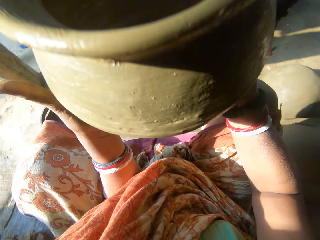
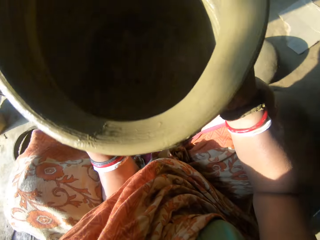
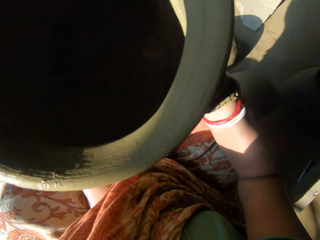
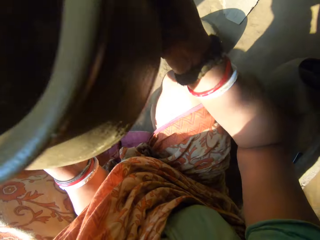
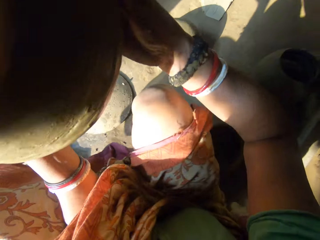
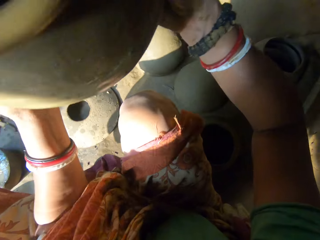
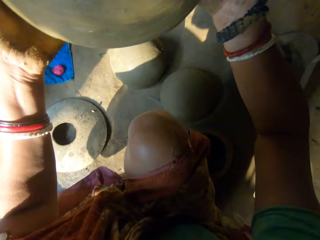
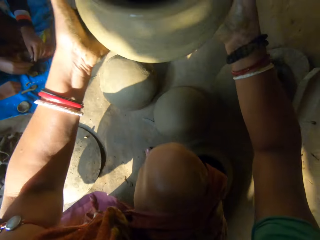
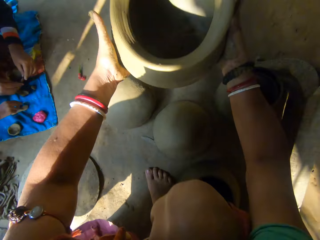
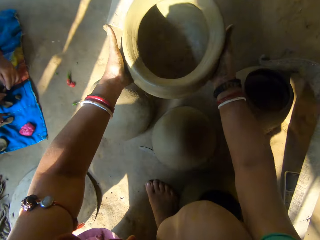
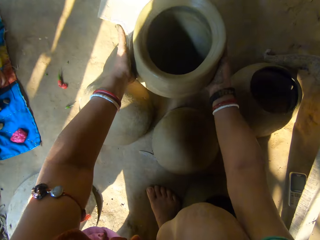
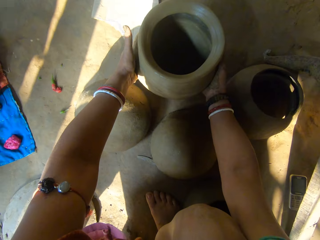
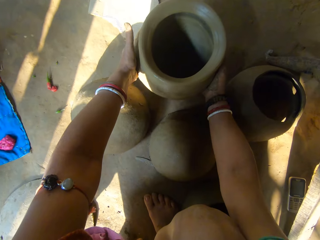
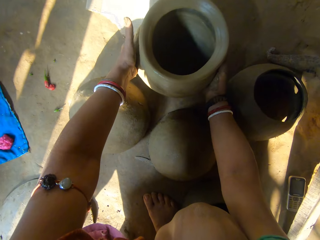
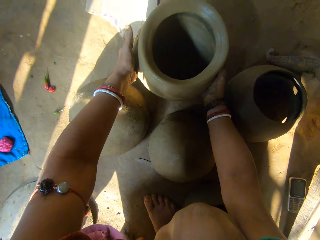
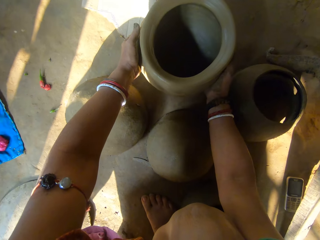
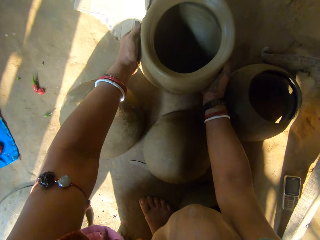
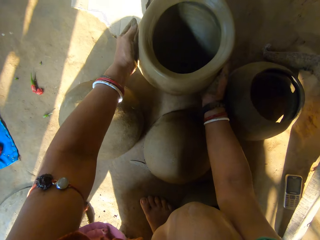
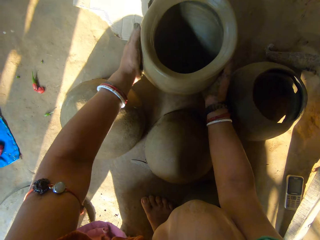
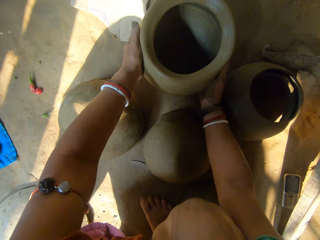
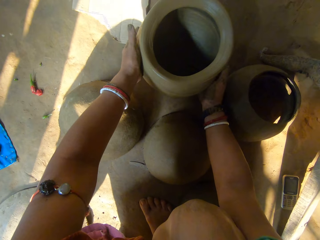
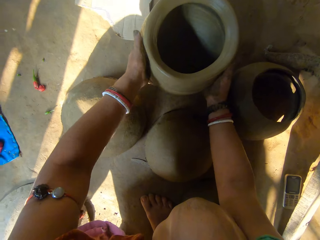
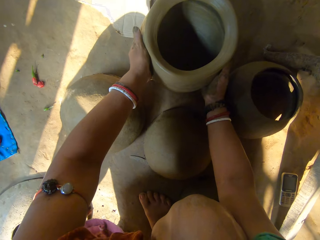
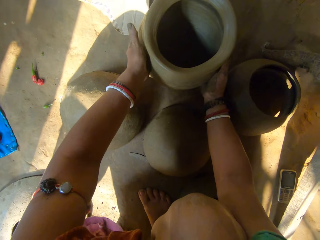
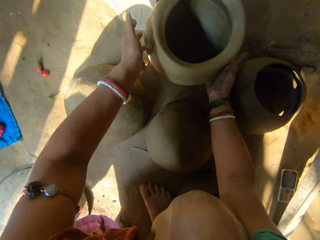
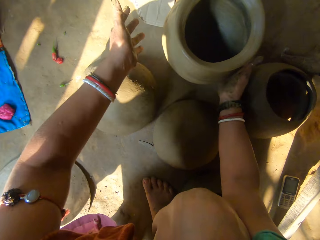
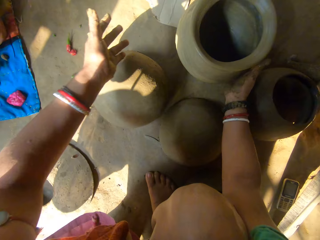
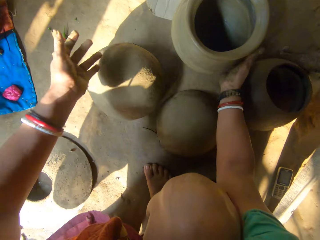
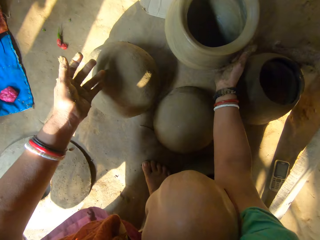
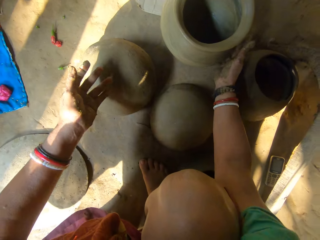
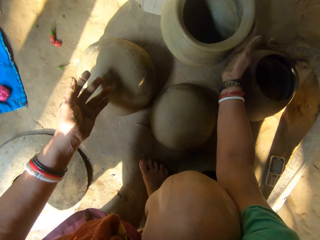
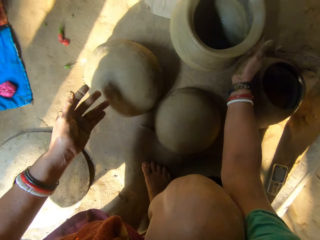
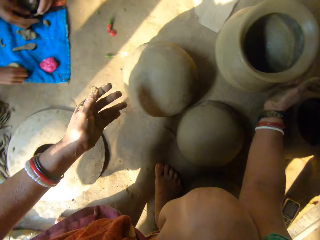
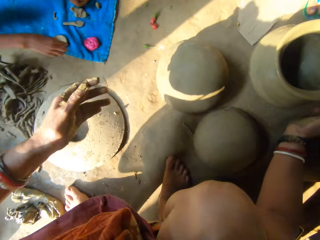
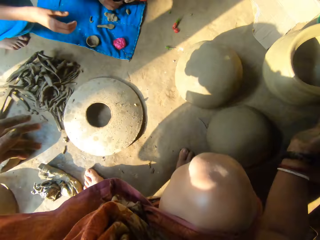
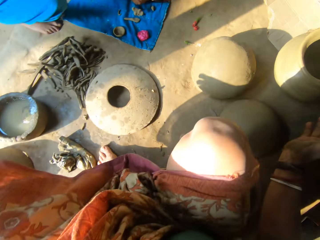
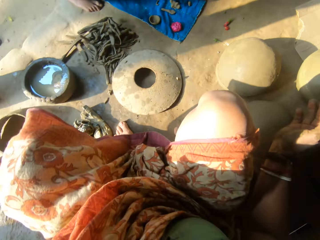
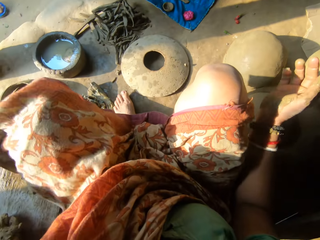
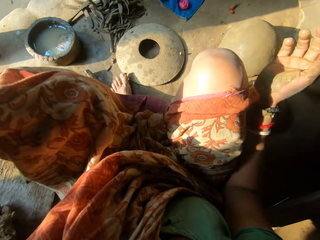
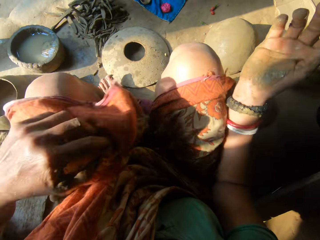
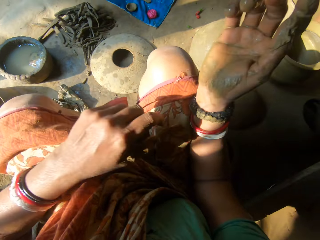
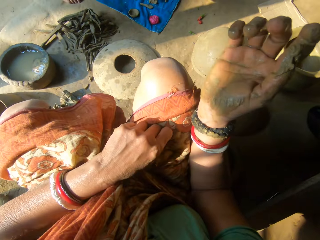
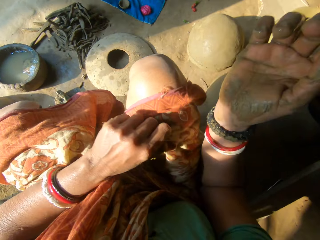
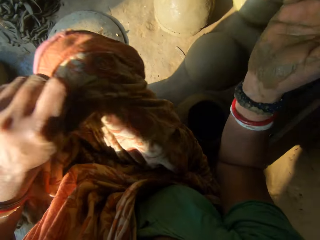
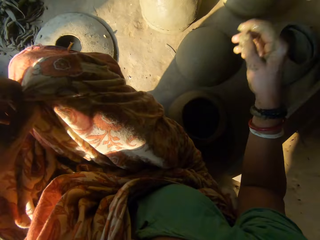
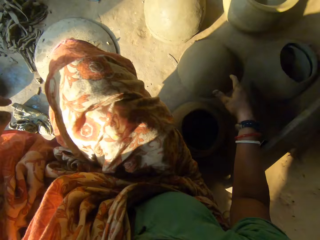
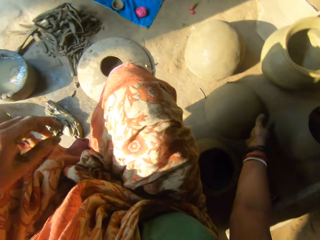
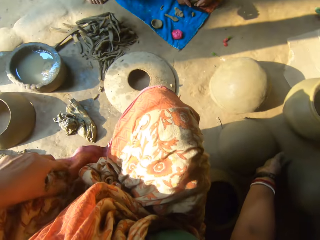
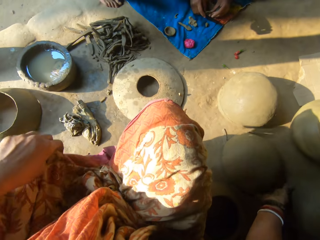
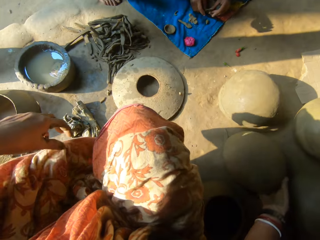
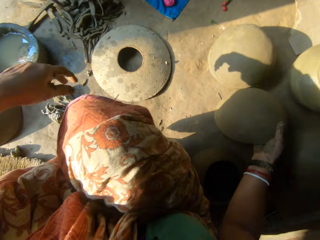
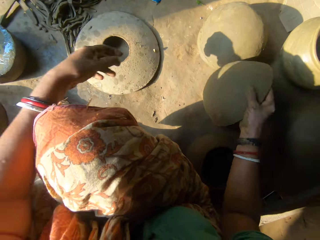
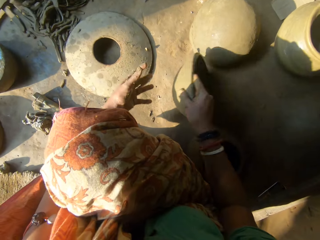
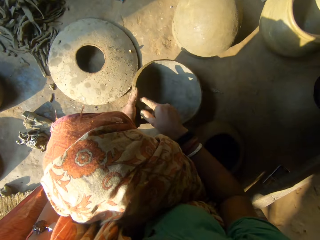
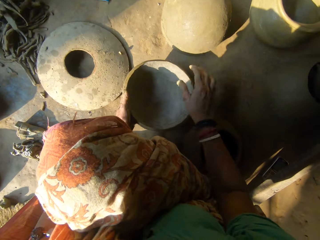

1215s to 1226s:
The camera wearer stares at the clay pot. She drops the pot on the floor with both hands. She presses the clay pot. A person places a clay model on the floor. The camera wearer adjusts her garment. She turns a piece of the clay pot.

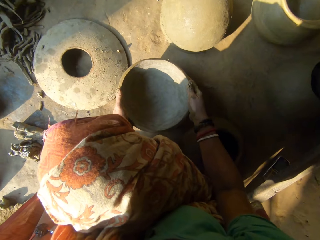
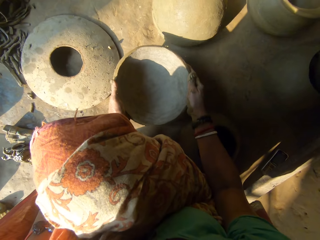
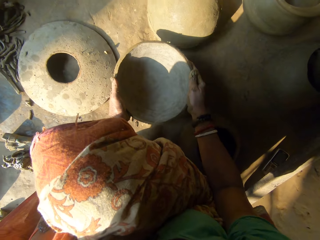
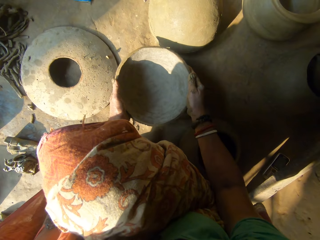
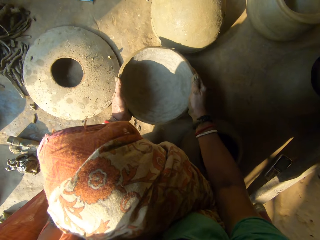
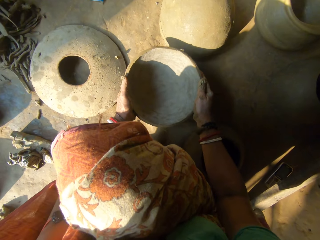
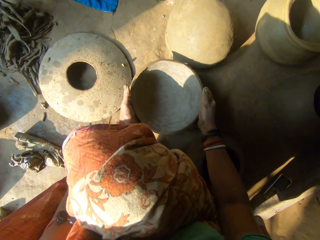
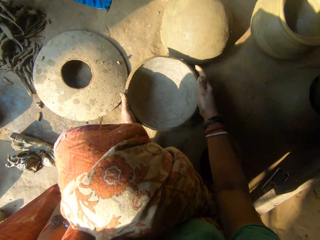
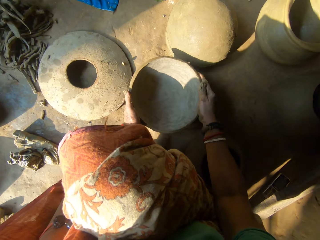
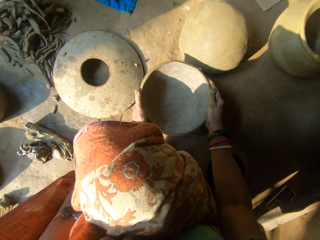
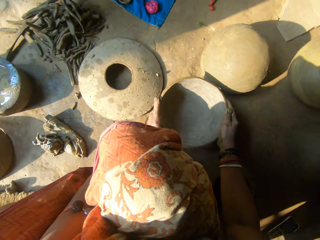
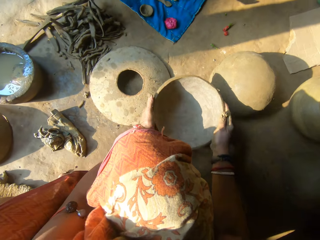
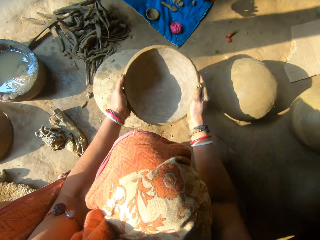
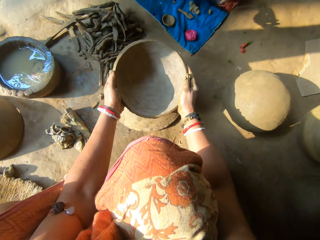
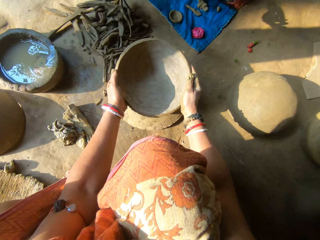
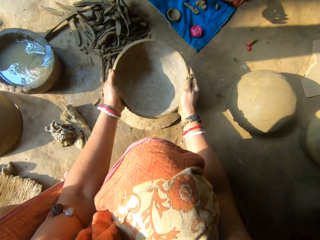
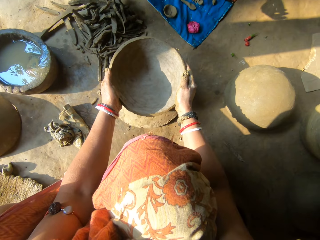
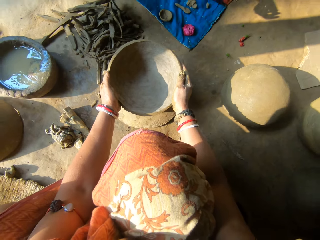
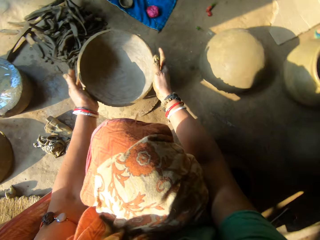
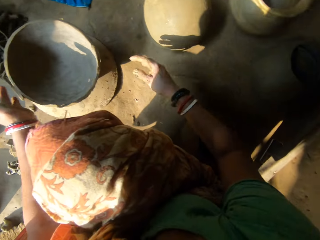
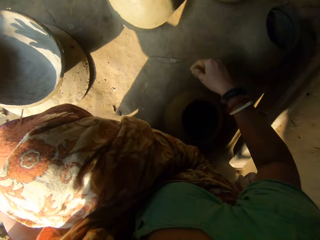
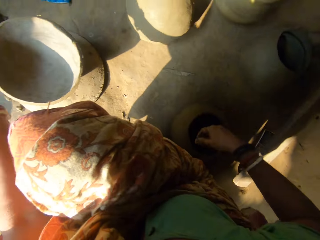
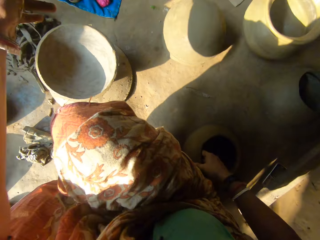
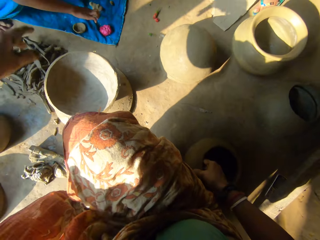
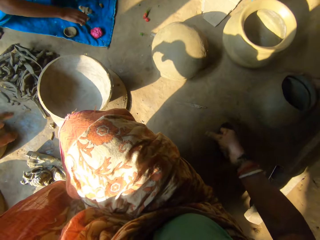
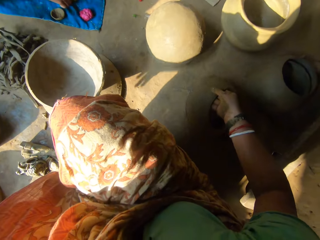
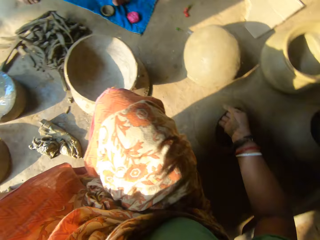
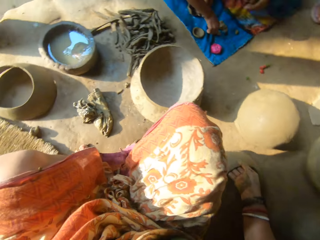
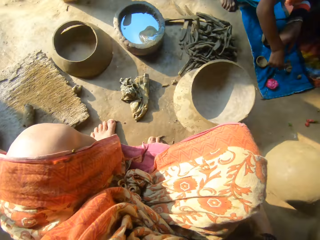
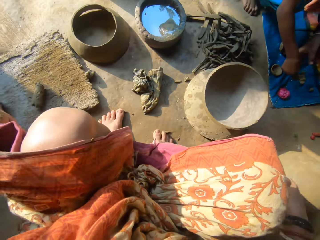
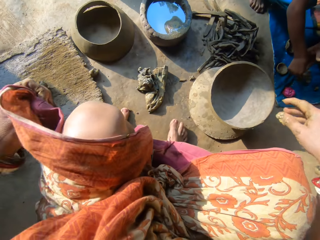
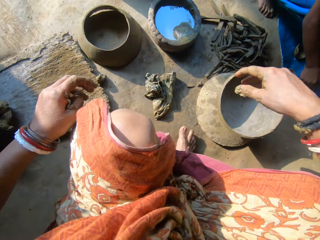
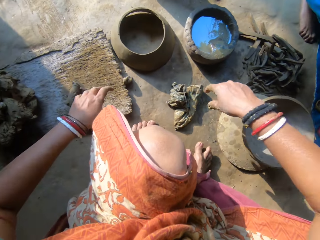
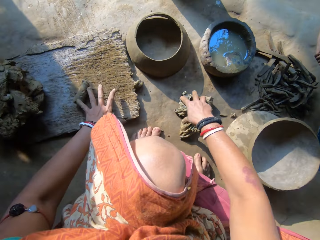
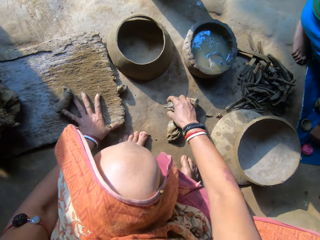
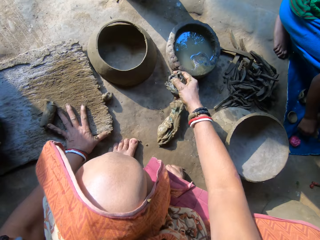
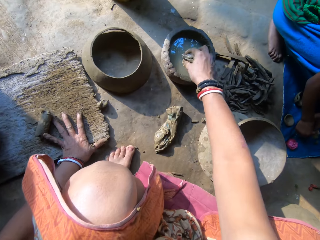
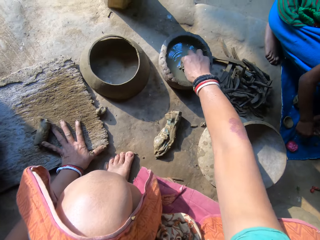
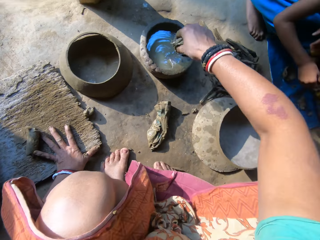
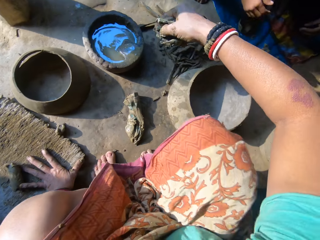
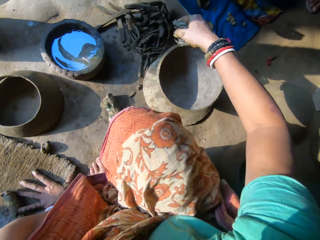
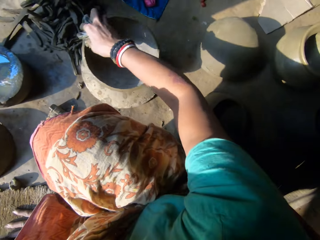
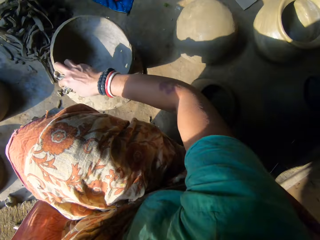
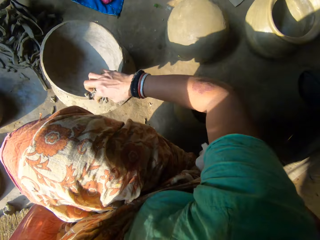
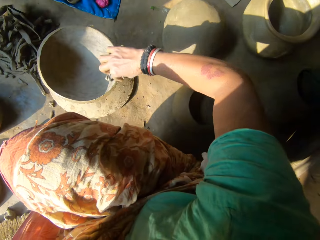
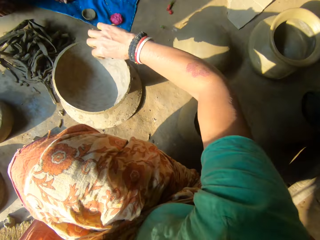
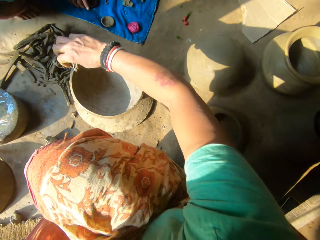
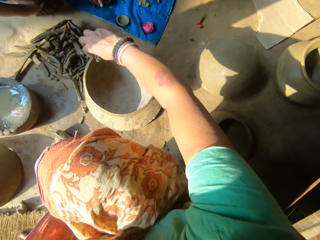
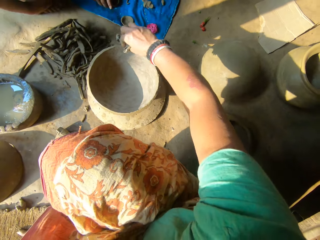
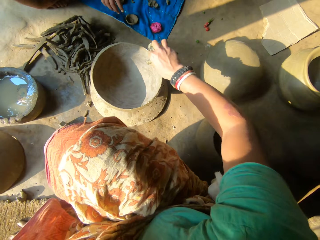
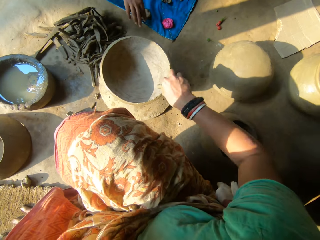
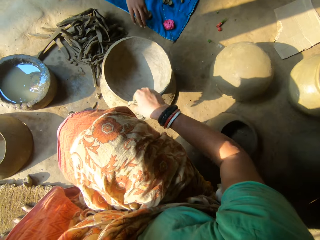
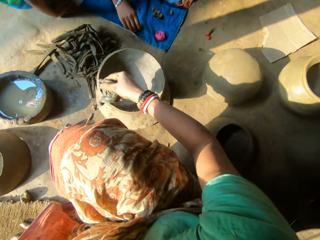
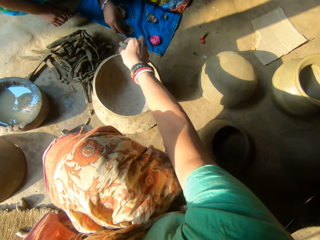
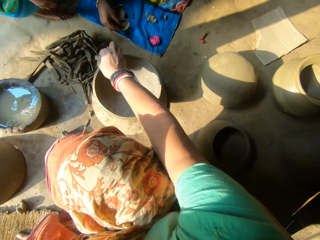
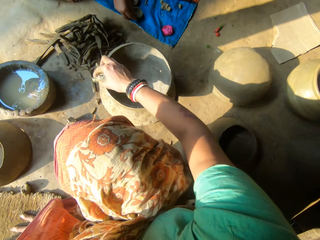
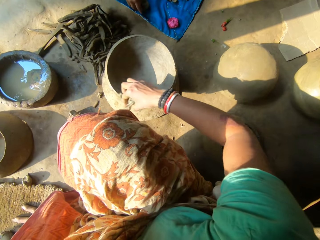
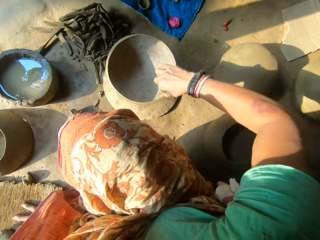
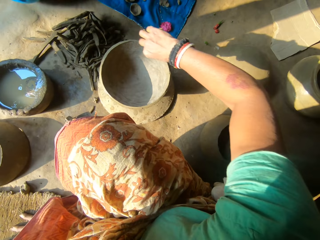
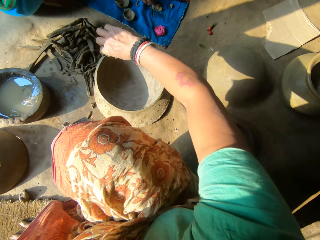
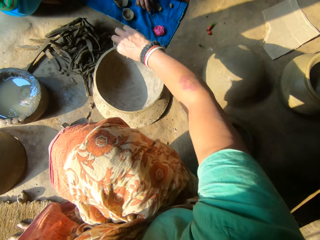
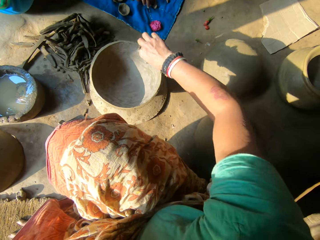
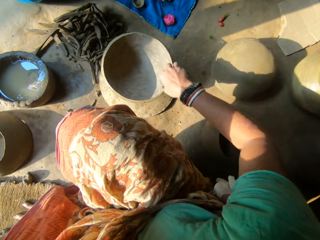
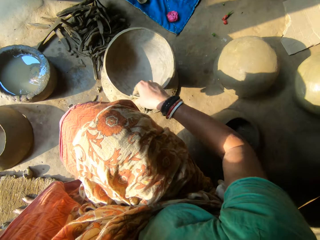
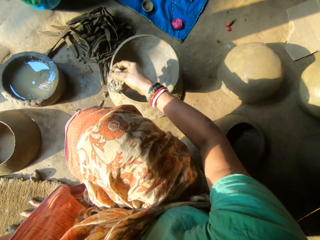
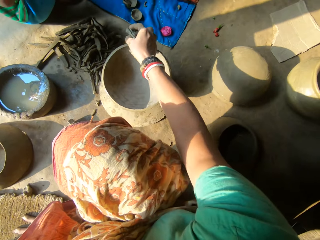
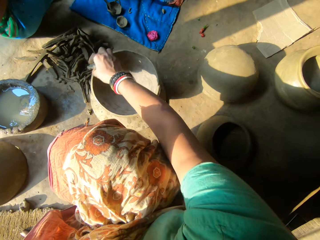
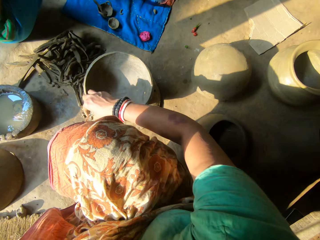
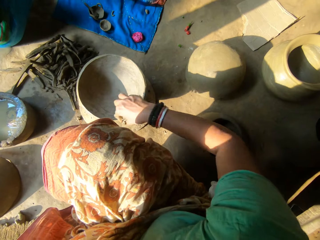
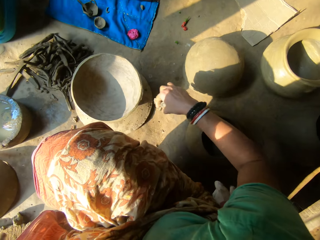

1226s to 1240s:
The camera wearer picks another bowl or piece of the clay pot from the floor with both hands. She hits the second bowl on the floor with both hands. She drops the second bowl on the floor with both hands. She moves the piece of the clay pot. A person moulds clay. The camera wearer adjusts her garment. She picks the second rag from the floor with her right hand. She dips the second rag in the bowl of water with her right hand. She cleans the second bowl with the rag in her right hand. Another person moves a clay model. The camera wearer interacts with a boy. The other person picks the clay model.
